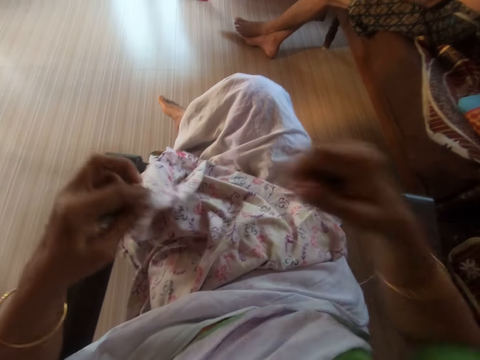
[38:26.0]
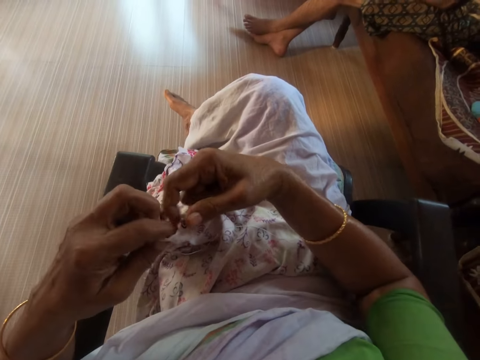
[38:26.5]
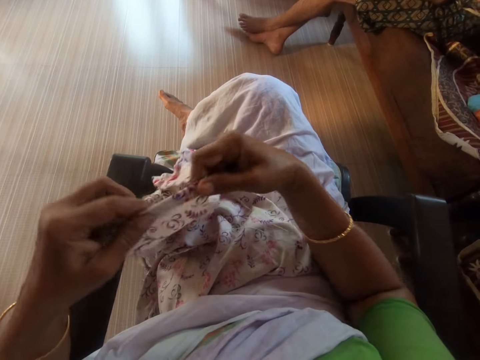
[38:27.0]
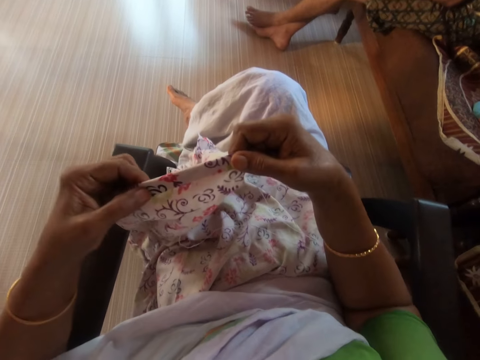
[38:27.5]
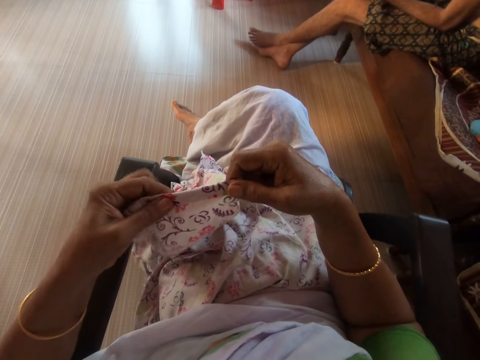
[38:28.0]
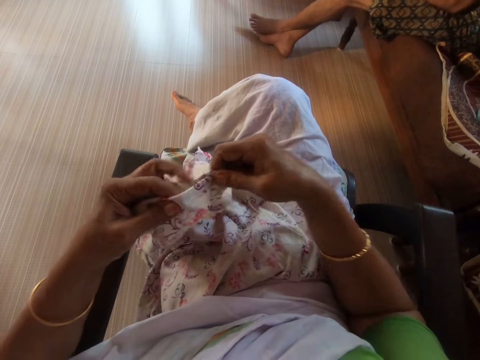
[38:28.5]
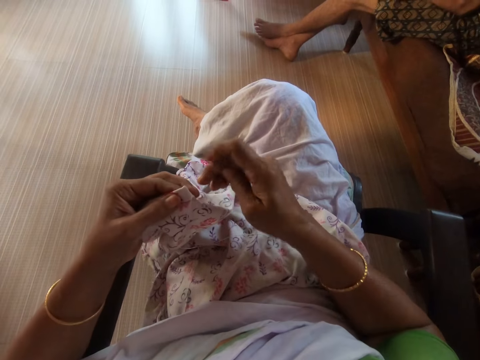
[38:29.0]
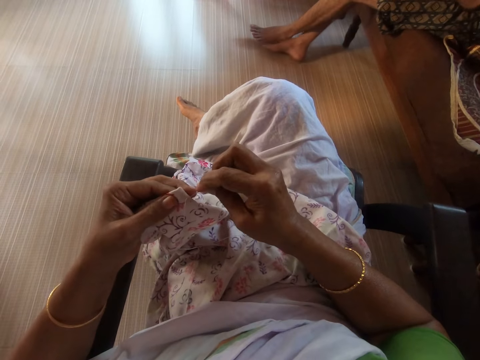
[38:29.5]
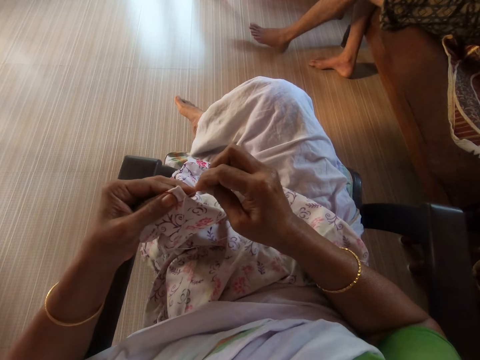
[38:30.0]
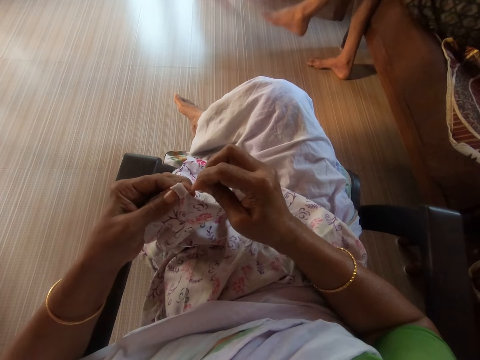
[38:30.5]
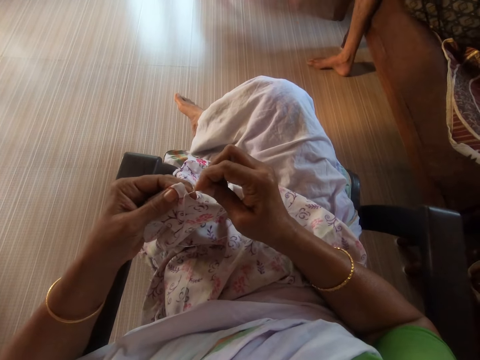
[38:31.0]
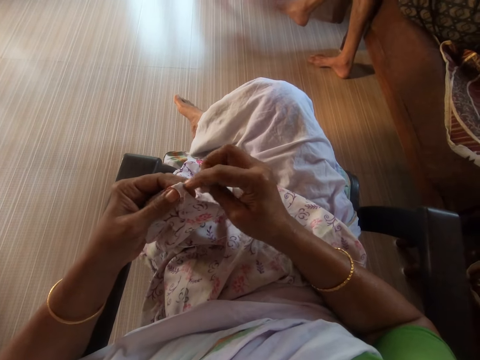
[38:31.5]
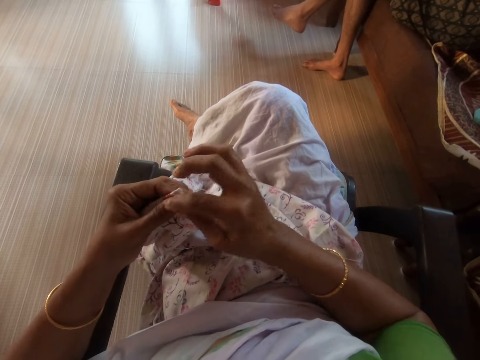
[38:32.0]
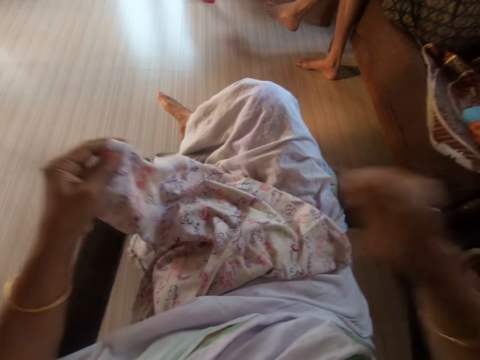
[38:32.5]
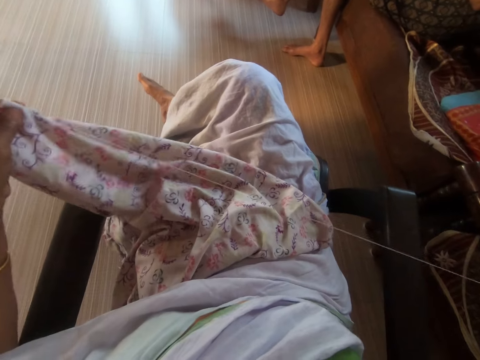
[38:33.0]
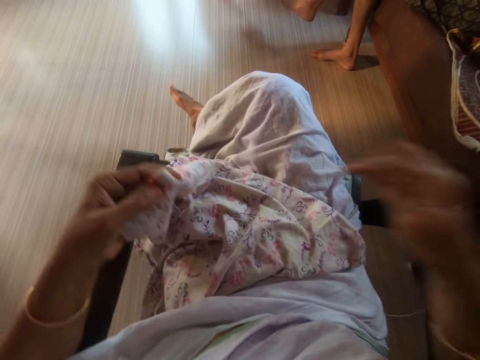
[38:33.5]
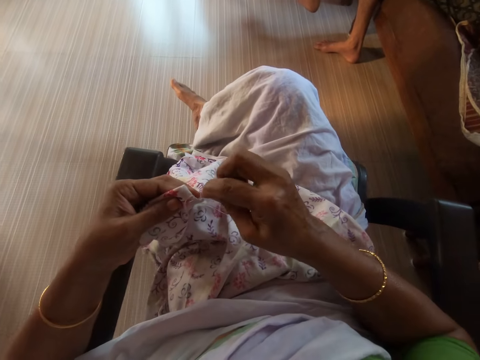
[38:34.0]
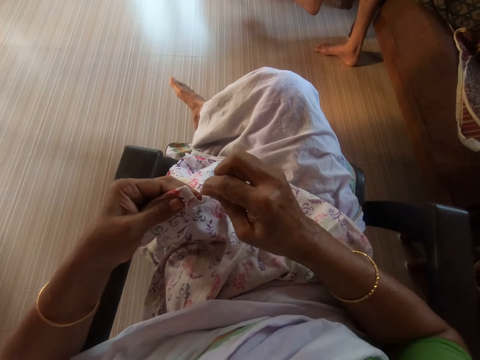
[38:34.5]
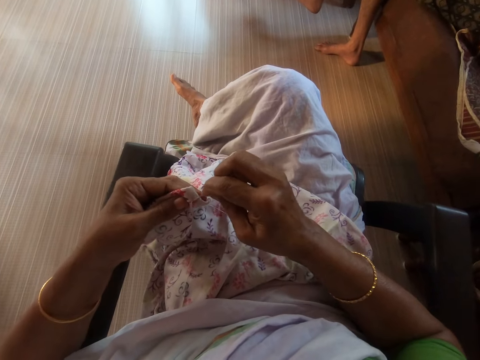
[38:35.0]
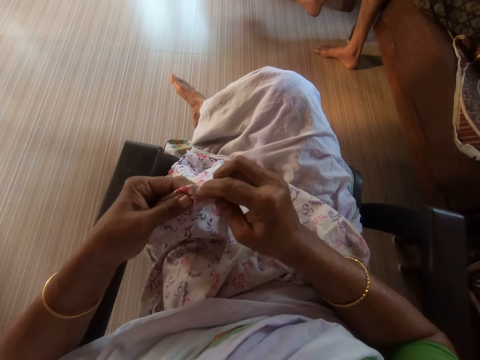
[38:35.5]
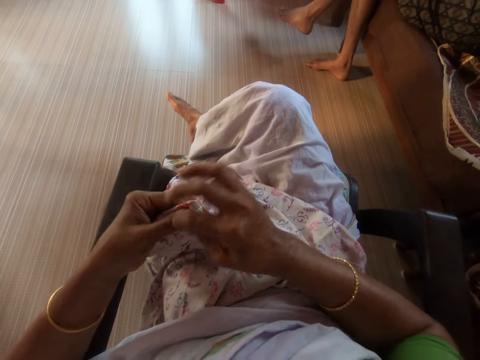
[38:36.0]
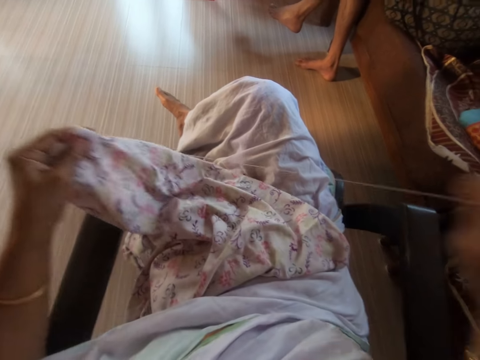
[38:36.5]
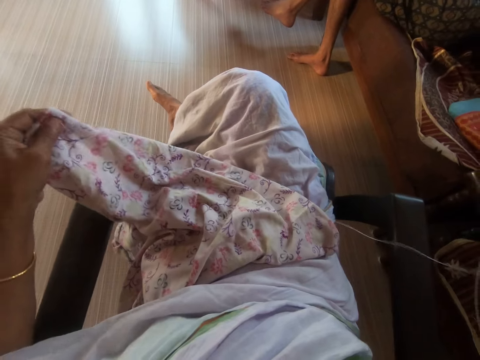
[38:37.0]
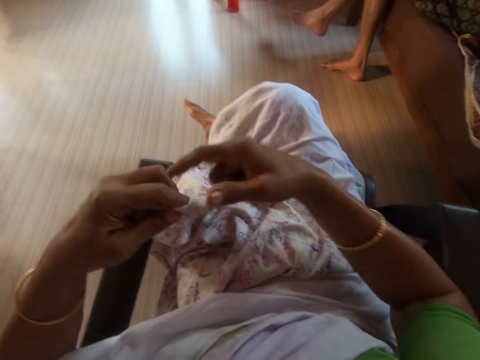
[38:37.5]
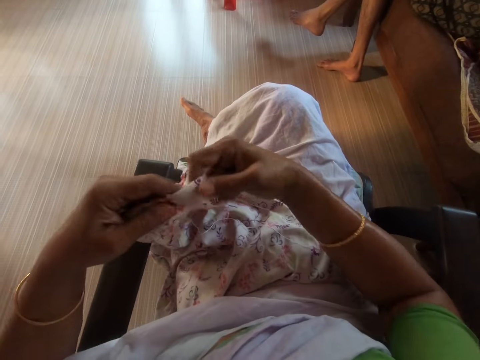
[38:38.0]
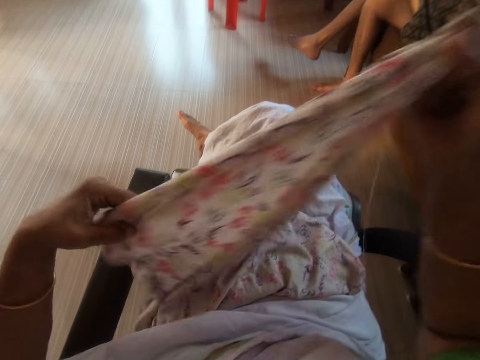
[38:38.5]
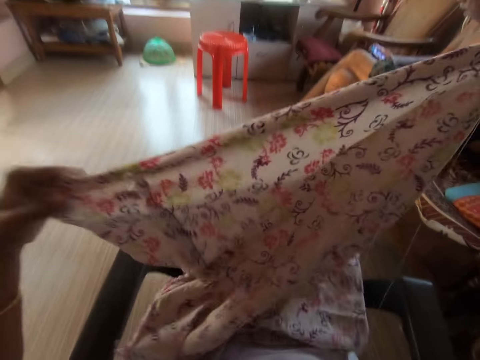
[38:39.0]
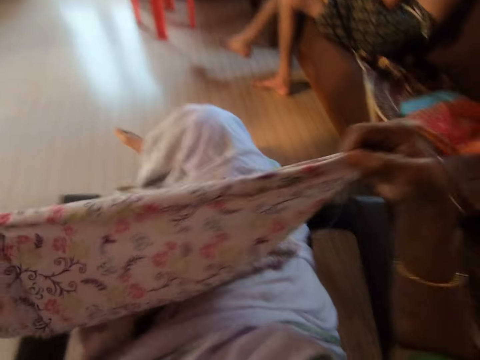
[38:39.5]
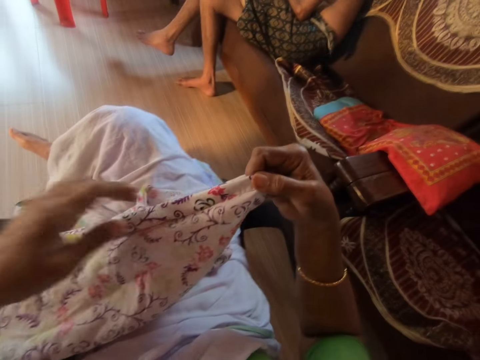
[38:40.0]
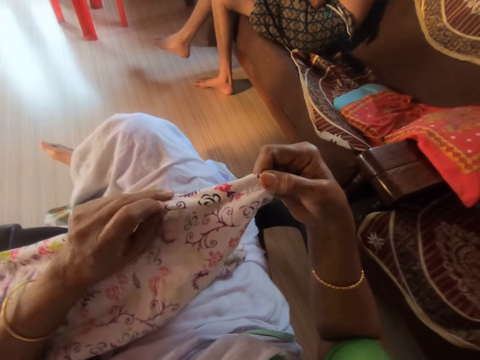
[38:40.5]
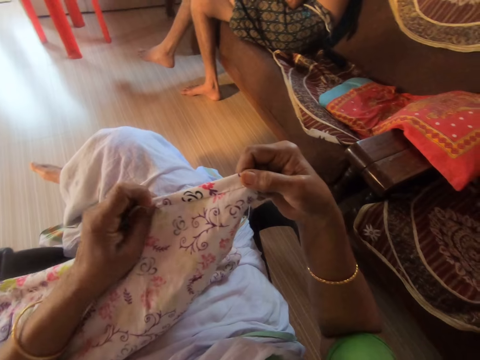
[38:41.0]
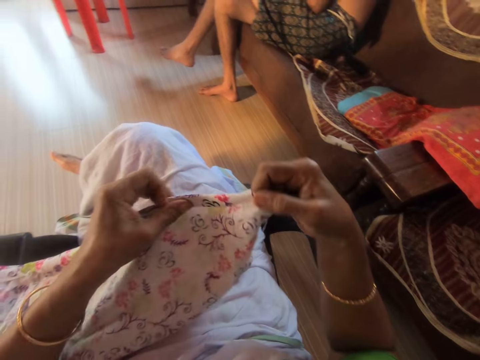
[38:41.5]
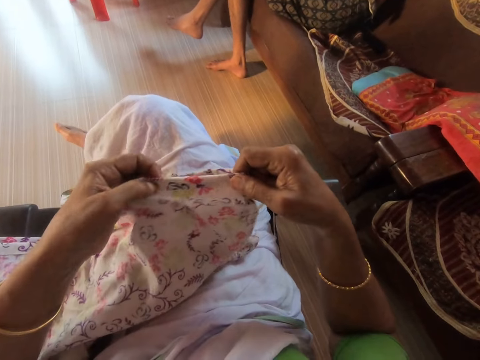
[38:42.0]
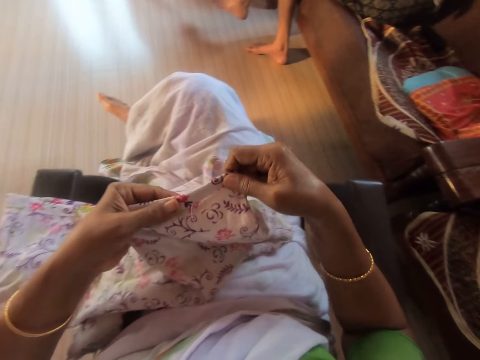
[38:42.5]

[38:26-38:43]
The camera wearer holds the cloth in her left hand with her right hand. She sews the cloth in her left hand with the needle and thread in her right hand. She adjusts the cloth with her hands. She pulls the cloth. She passes the cloth from her right hand to her left hand. She folds the cloth.

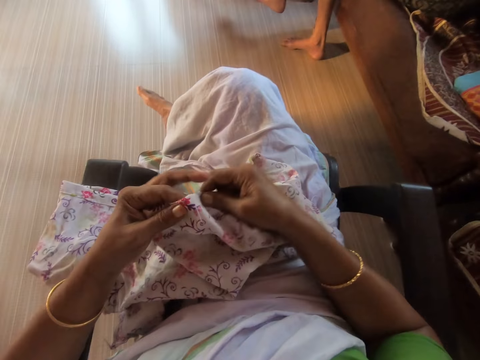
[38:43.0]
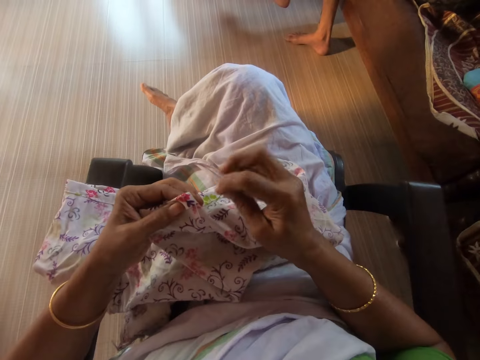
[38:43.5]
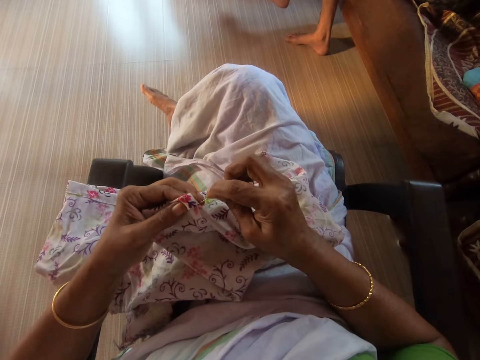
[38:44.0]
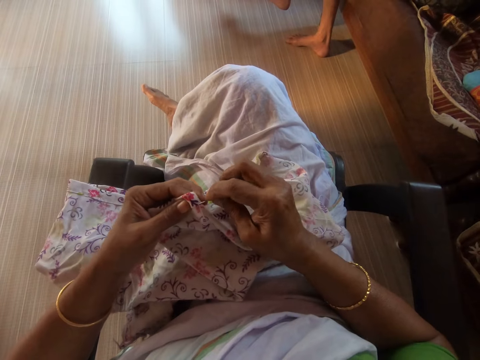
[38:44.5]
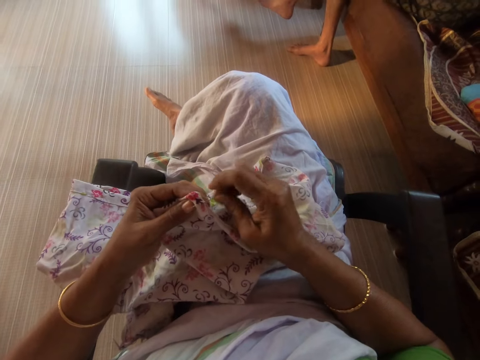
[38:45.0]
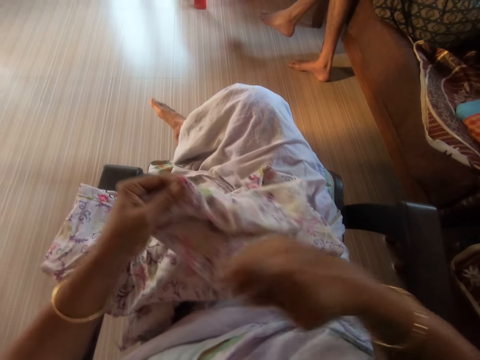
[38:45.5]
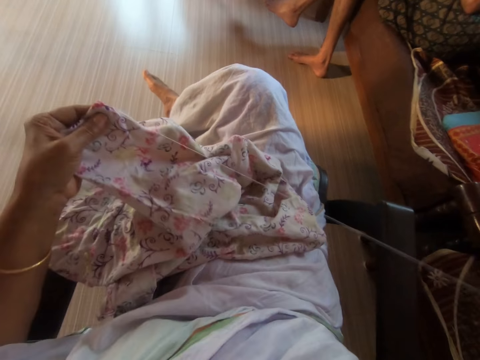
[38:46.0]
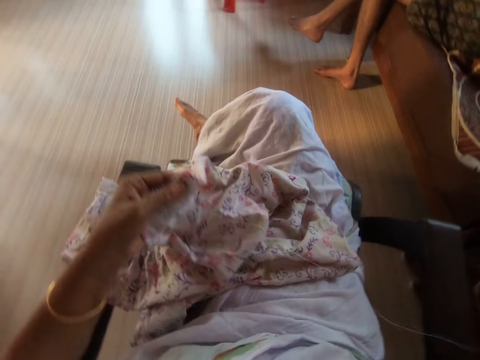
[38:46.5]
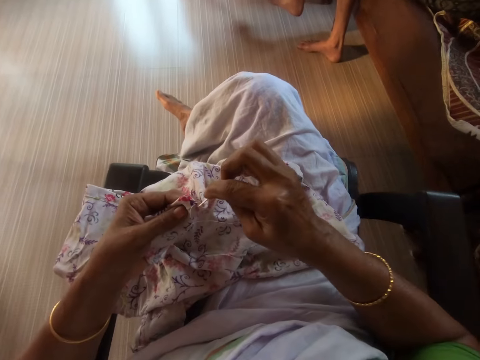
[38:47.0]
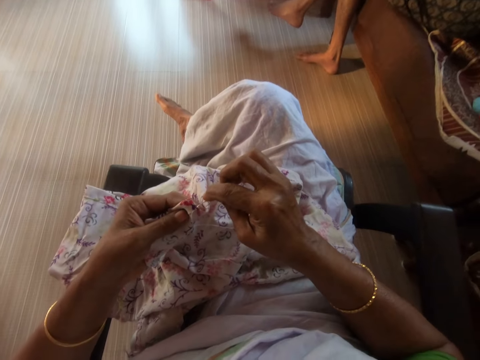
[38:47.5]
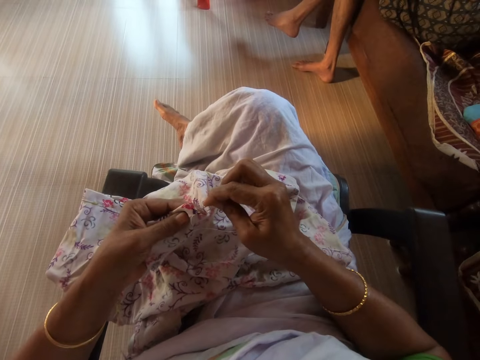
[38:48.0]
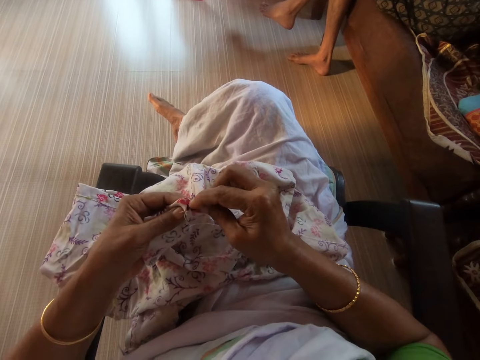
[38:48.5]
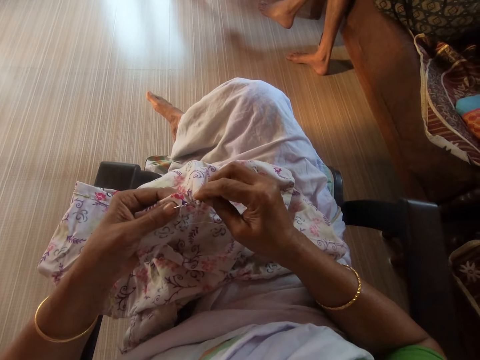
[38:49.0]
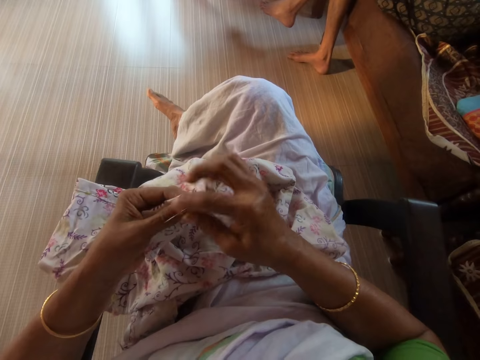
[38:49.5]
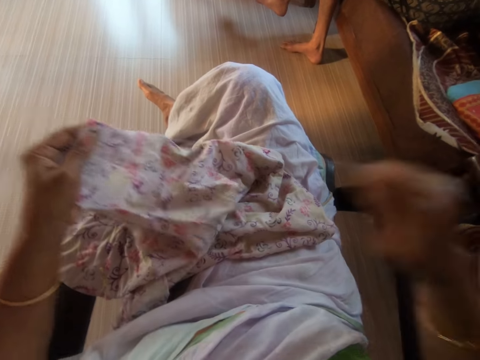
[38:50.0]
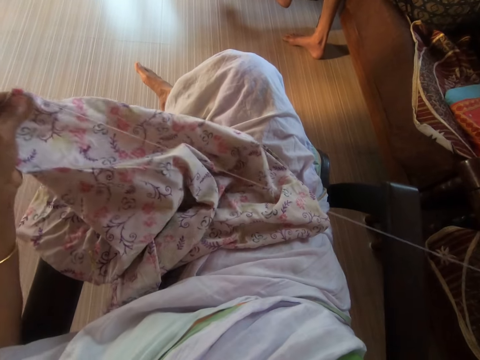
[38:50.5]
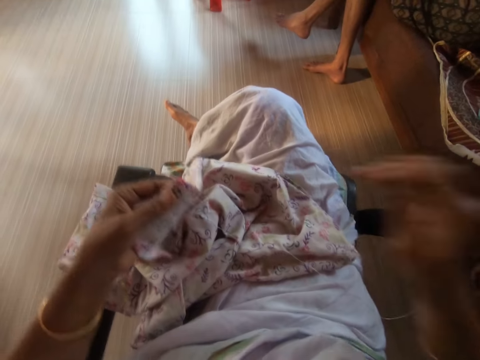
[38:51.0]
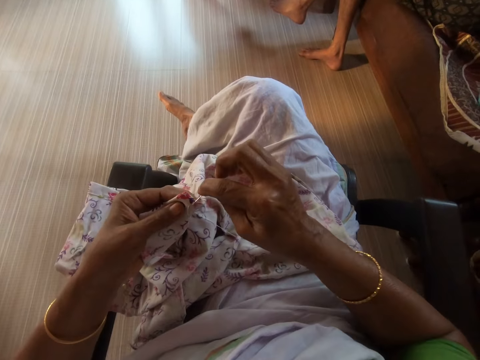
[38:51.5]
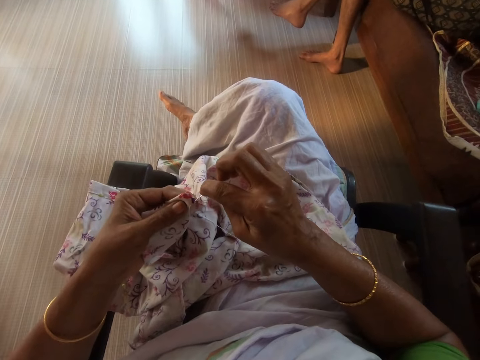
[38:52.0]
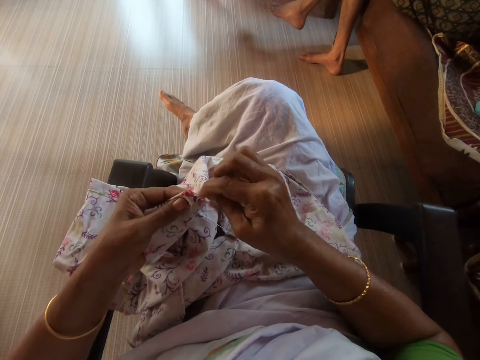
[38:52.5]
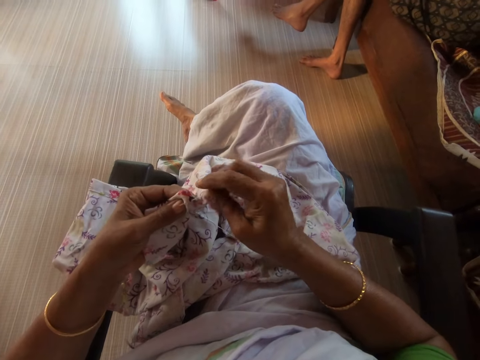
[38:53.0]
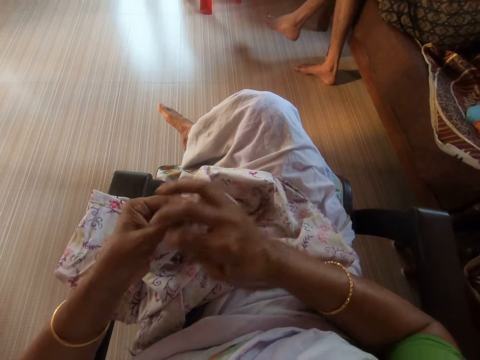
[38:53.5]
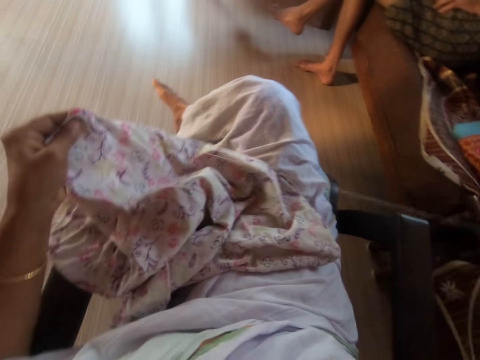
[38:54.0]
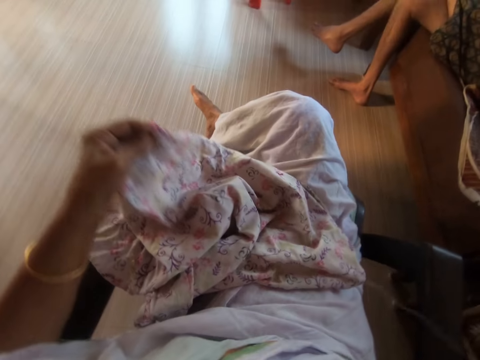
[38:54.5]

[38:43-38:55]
The camera wearer sews the cloth in her left hand with the needle and thread in her right hand.
